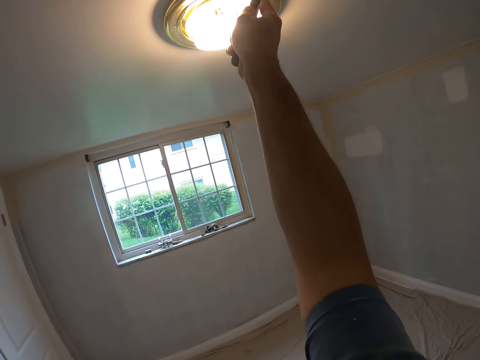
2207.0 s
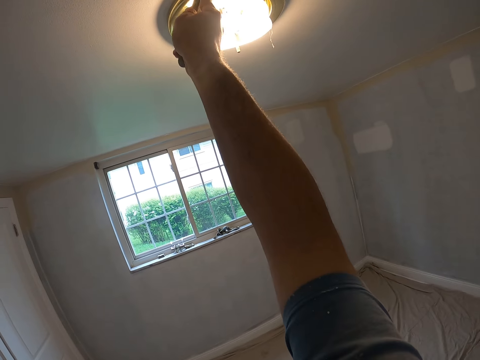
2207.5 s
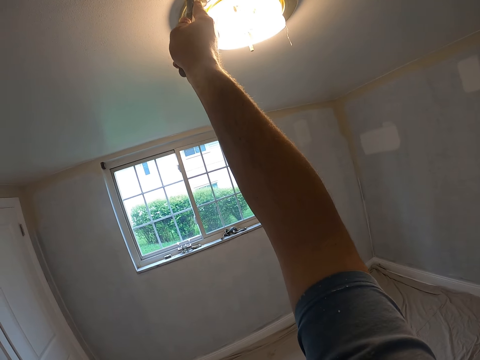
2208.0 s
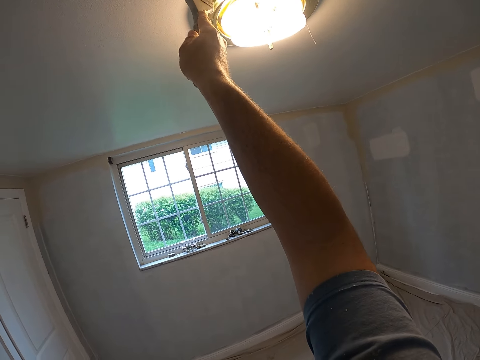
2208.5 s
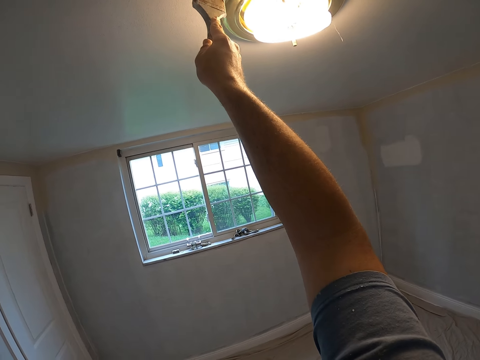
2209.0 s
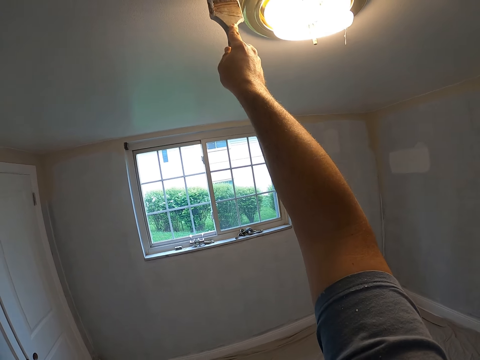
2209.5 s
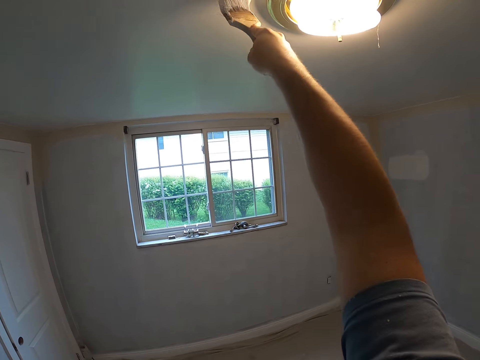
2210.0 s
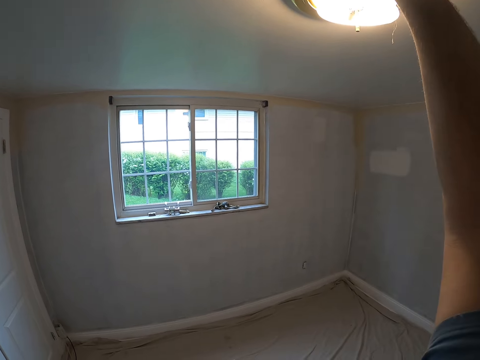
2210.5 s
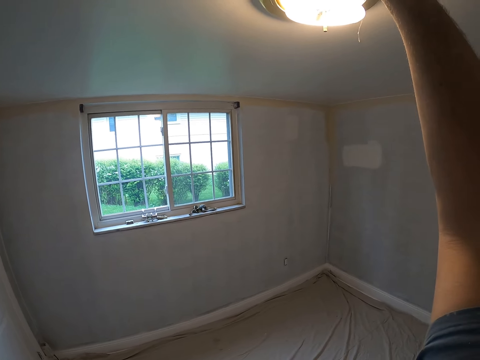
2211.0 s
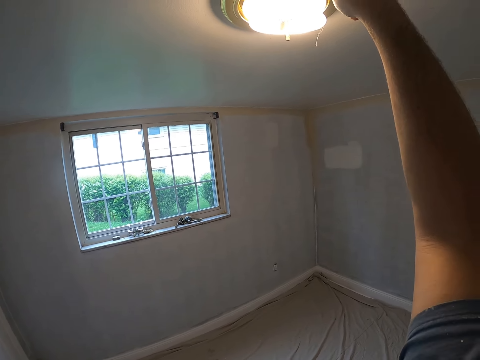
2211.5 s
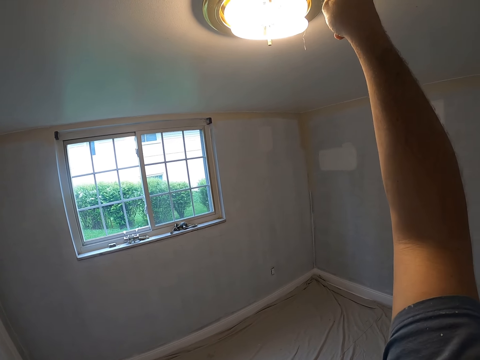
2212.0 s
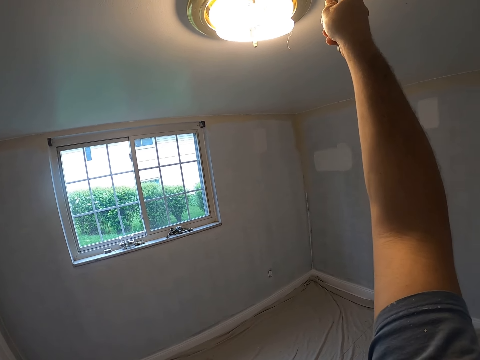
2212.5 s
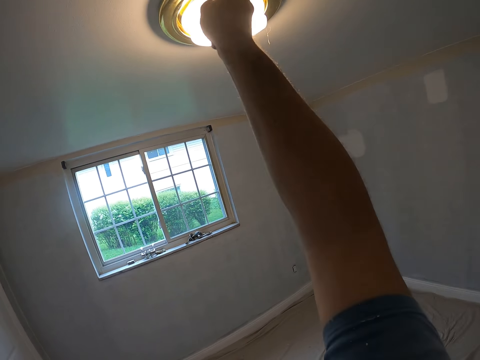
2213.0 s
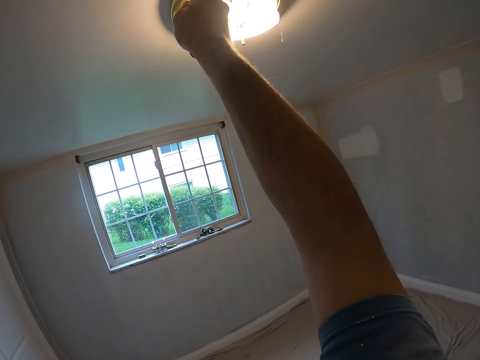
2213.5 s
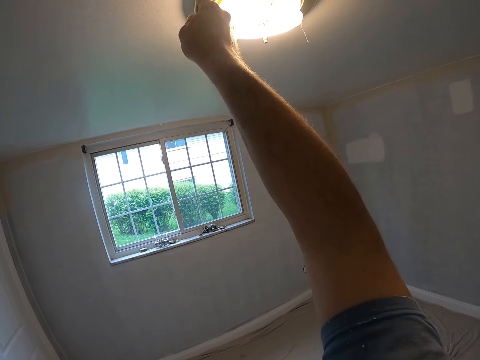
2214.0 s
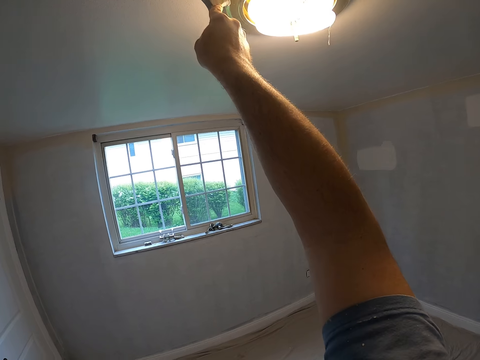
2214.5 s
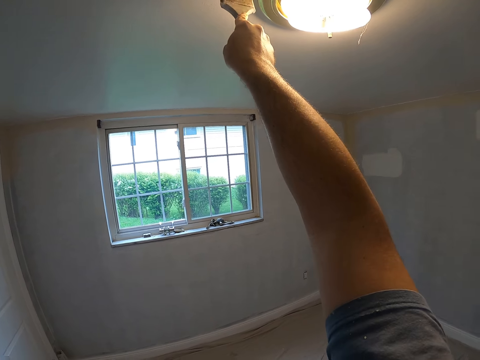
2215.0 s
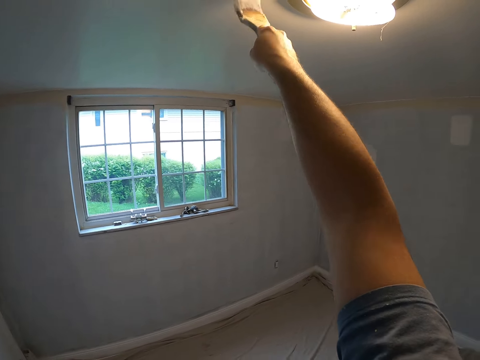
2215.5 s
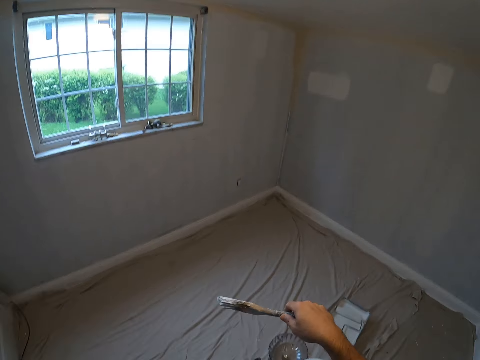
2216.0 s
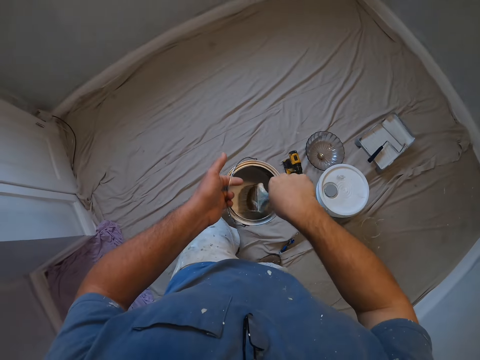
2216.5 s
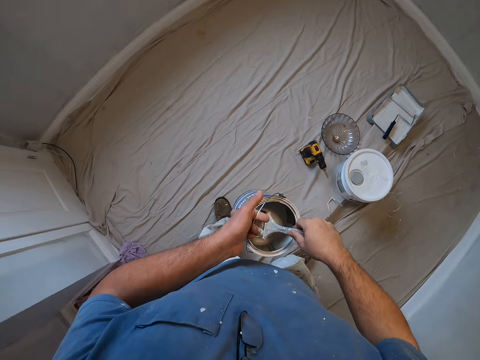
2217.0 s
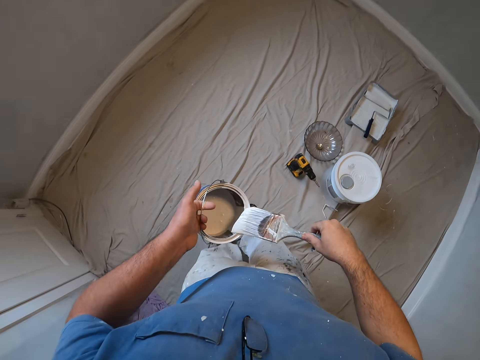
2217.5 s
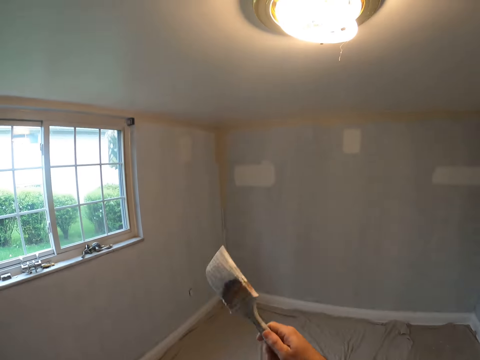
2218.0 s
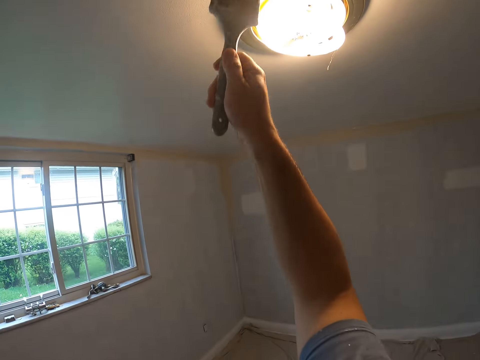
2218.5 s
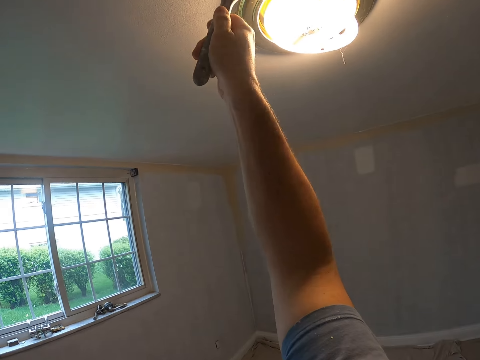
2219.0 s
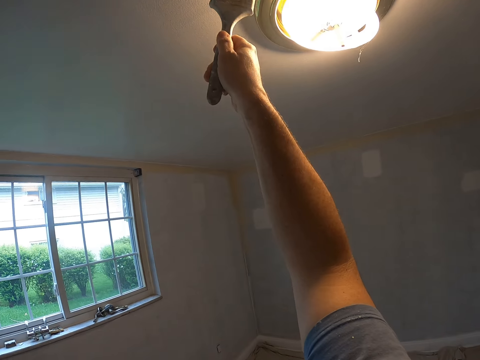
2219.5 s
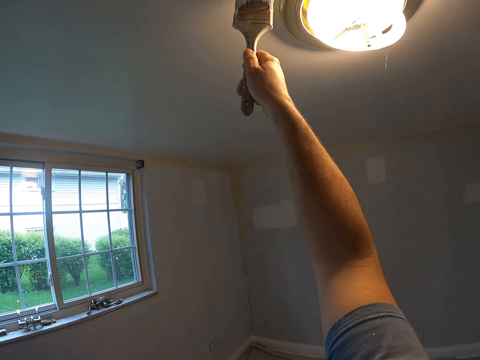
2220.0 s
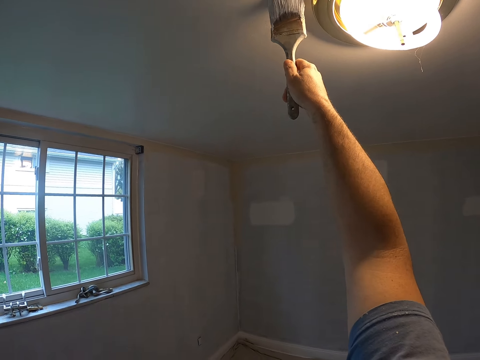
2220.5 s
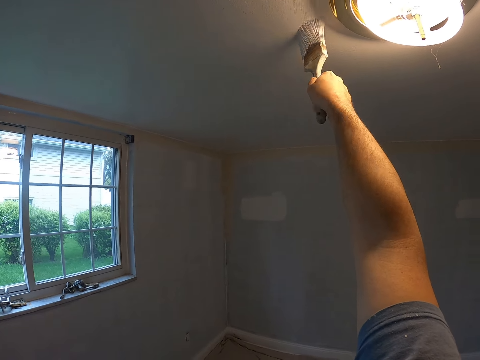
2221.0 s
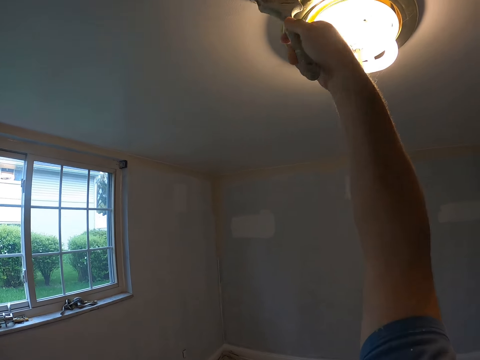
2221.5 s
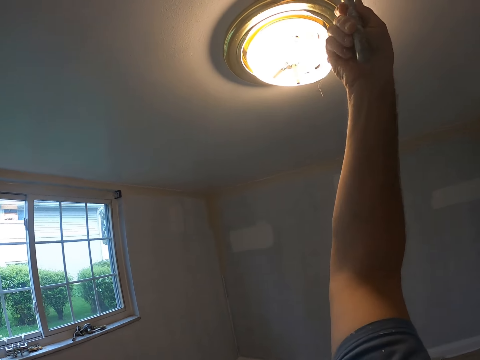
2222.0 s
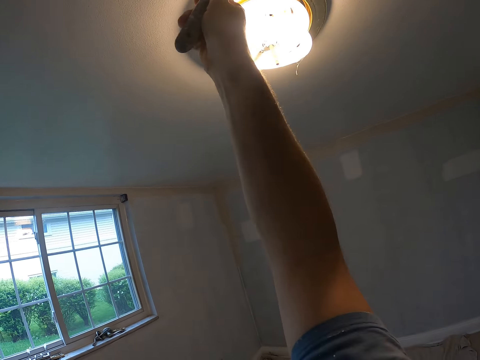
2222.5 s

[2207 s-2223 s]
The camera wearer paints the ceiling with a brush. They drop the paint brush, remove the paint brush from the paint, and walk in the room. They dip the brush into the paint. They look around the room, raise the paint brush, and paint the ceiling with the brush.

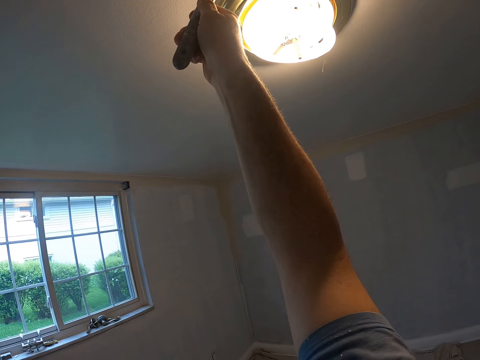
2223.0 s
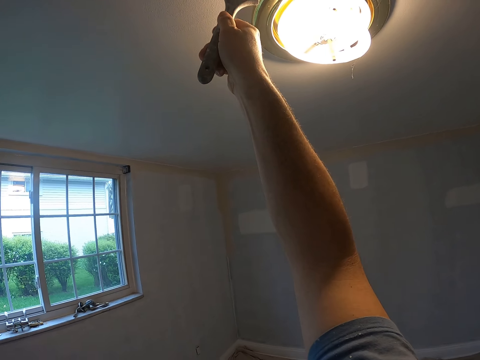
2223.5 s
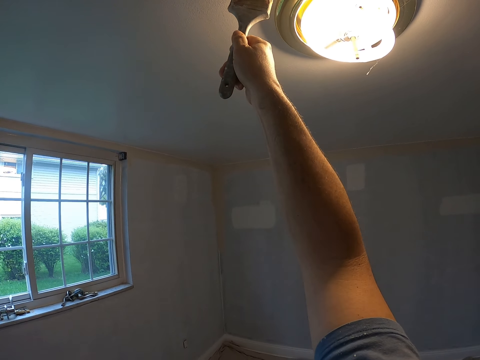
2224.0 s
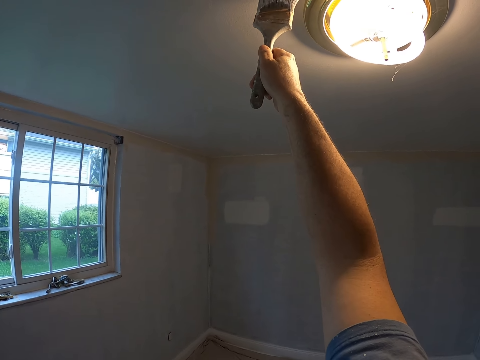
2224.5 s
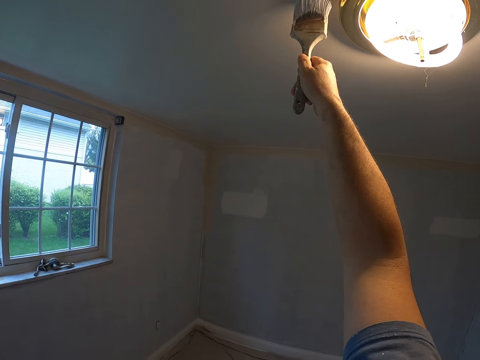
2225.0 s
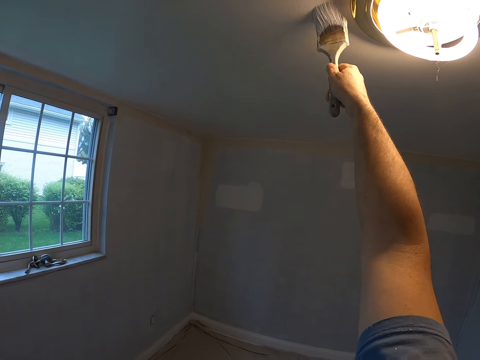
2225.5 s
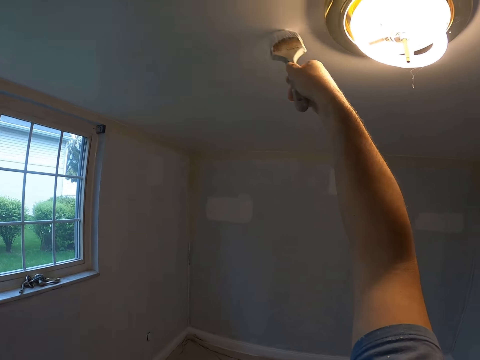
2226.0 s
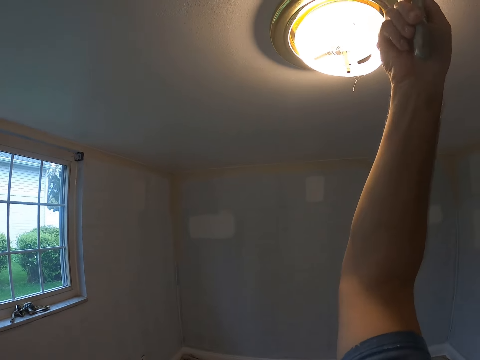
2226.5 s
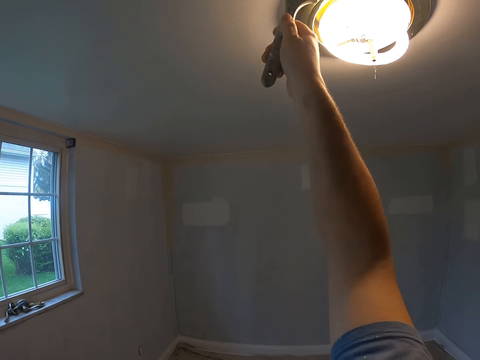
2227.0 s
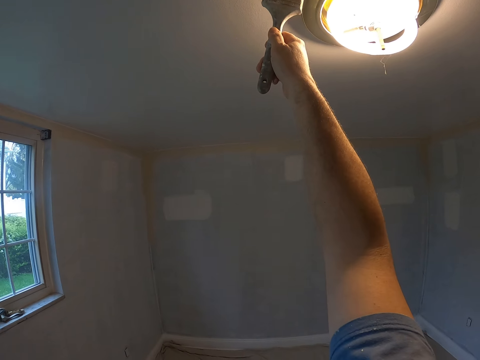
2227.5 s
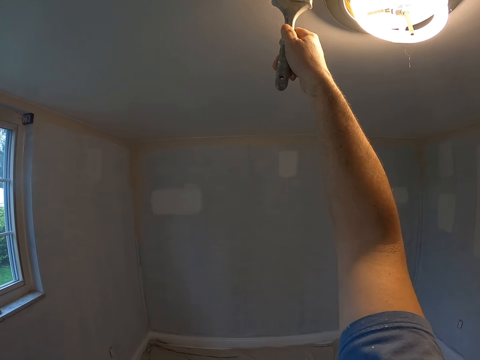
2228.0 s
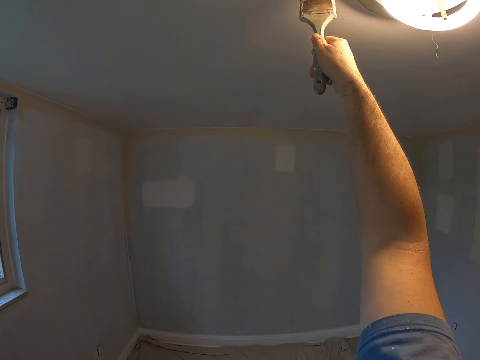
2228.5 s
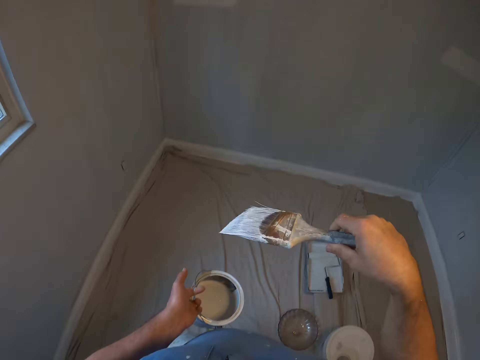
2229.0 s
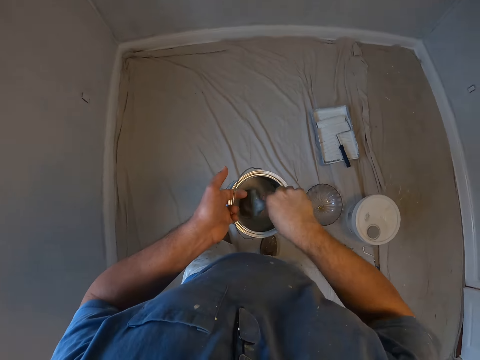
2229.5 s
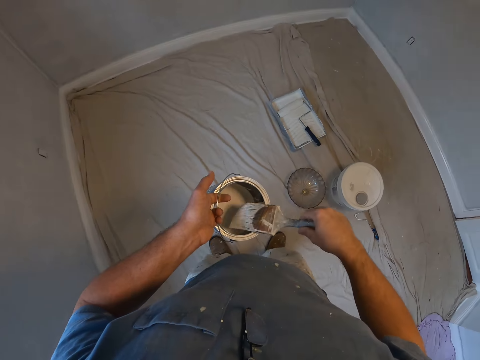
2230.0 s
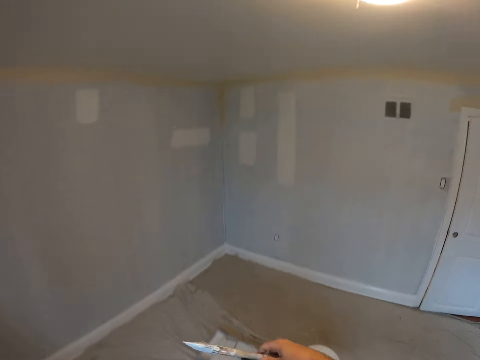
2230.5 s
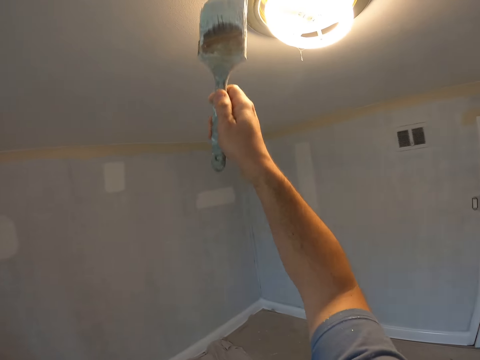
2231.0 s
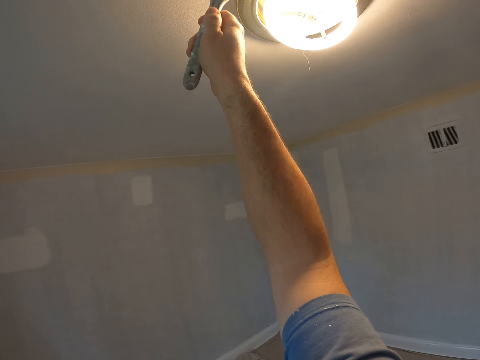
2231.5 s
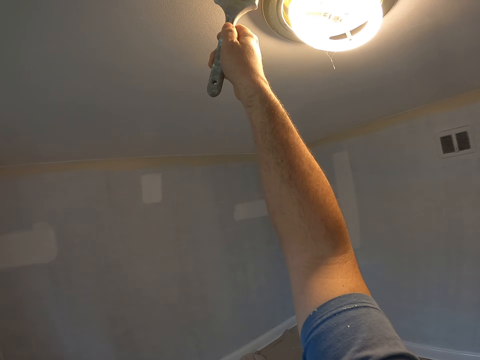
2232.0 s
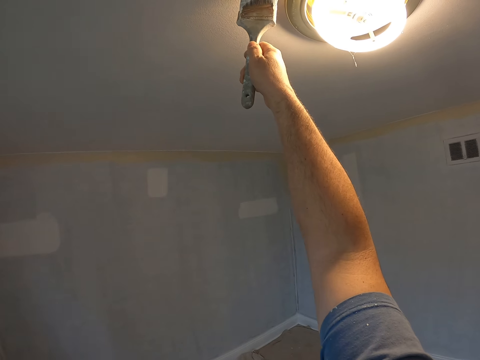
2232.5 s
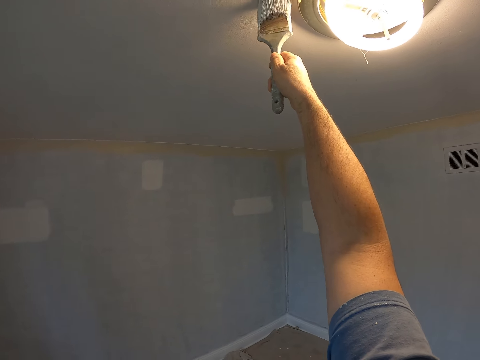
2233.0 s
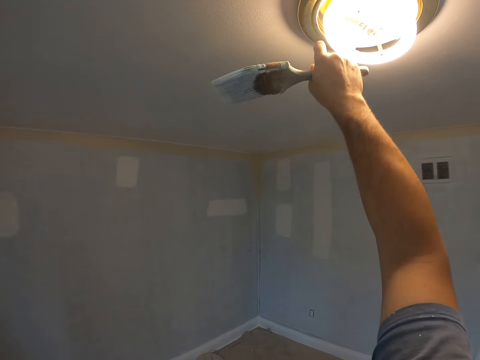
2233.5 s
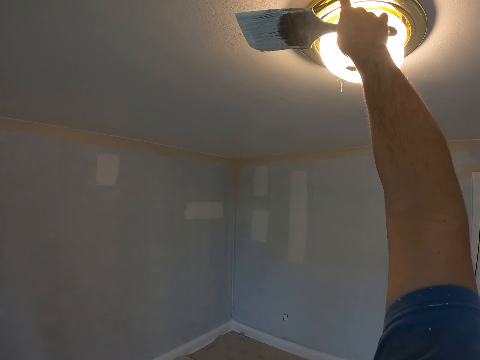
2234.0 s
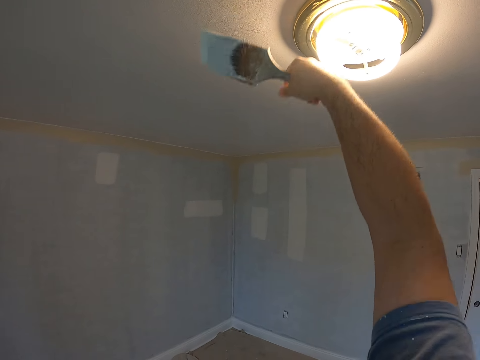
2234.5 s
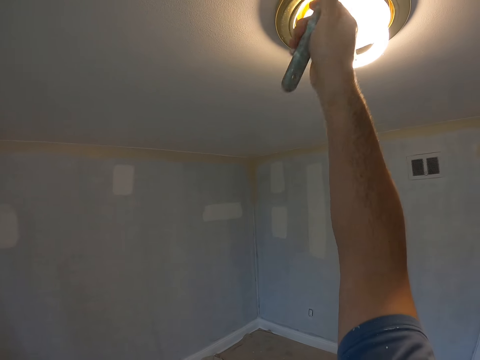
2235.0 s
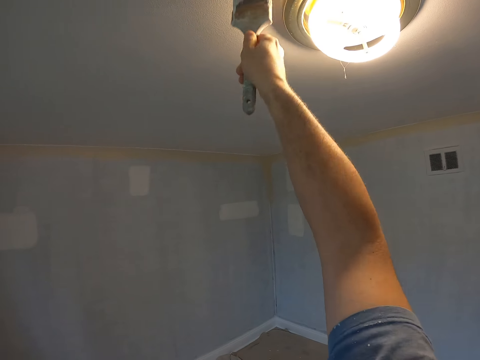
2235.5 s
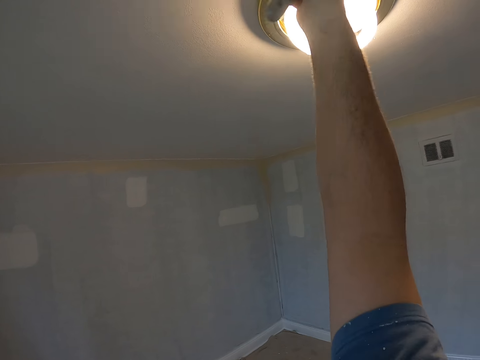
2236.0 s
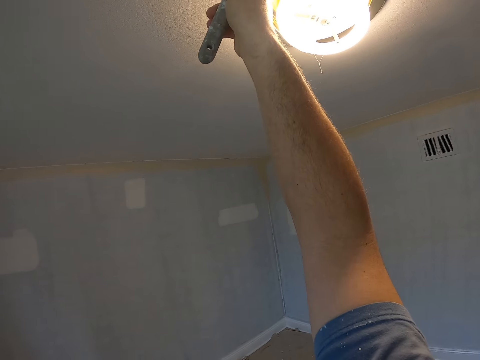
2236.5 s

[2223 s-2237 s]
The camera wearer drops the paint brush. They dip the brush into the paint, remove the paint brush from the paint, raise the paint brush, and paint the ceiling with the brush. They wipe the bulb with a finger. They touch the ceiling light. They paint the ceiling with the brush.
